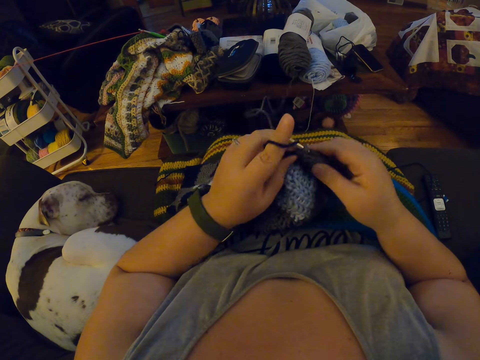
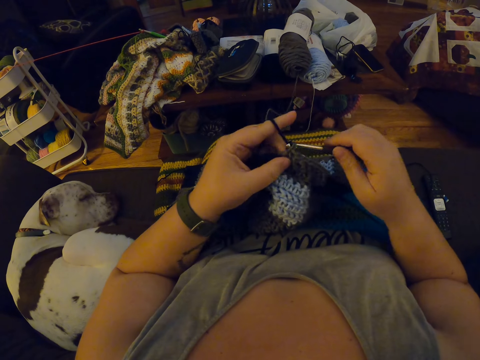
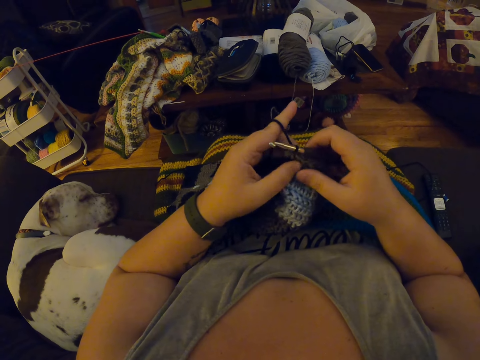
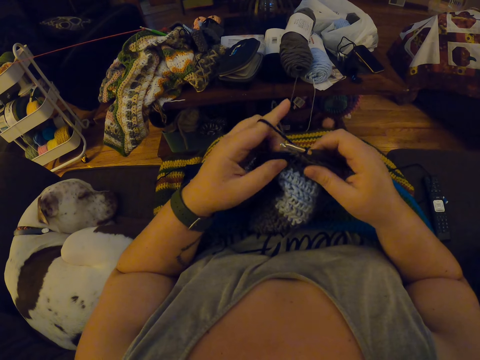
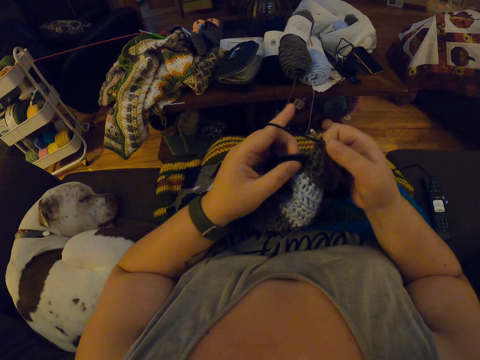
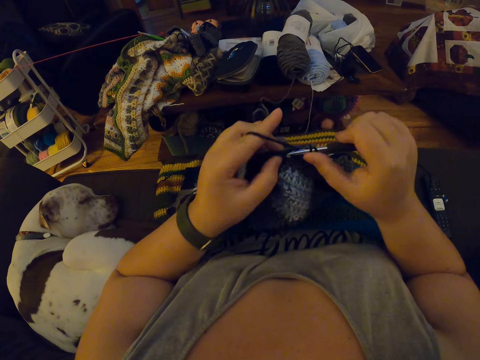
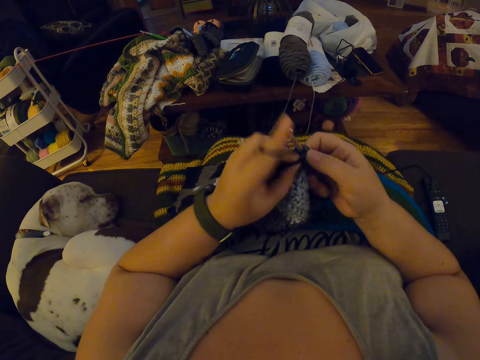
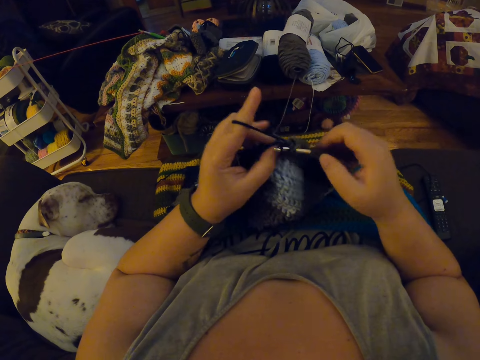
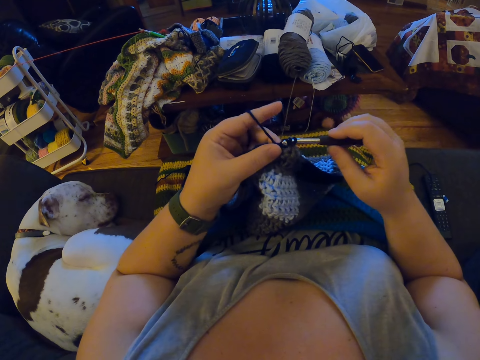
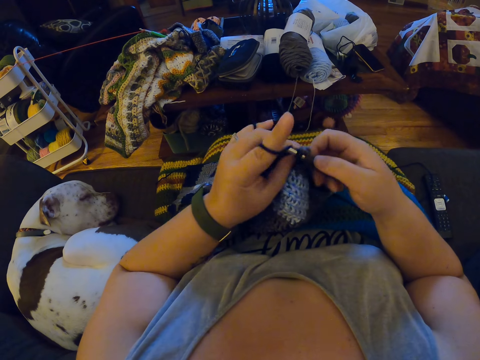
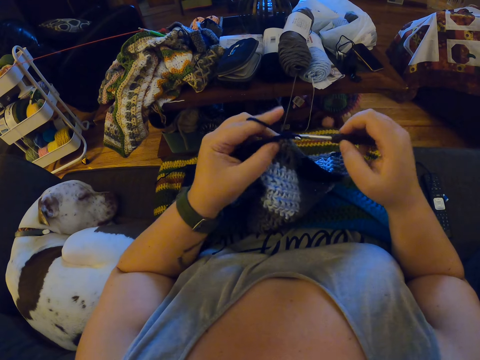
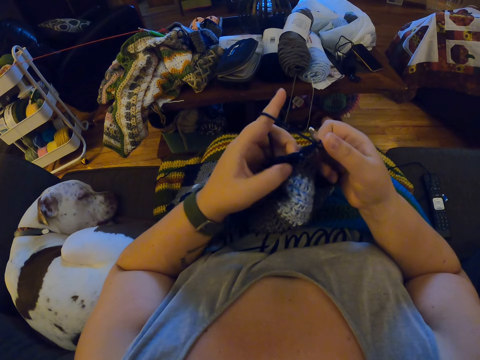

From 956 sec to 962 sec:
The camera wearer rolls the thread on the finger. They crochet with the yarn.

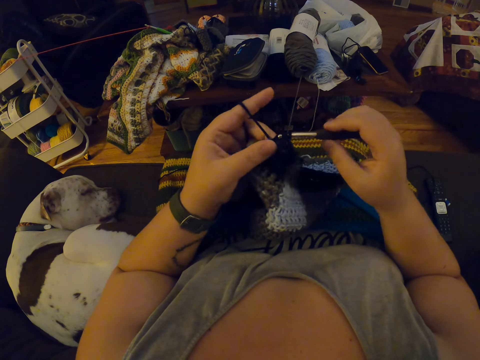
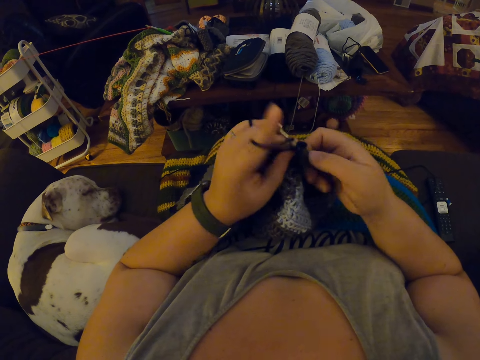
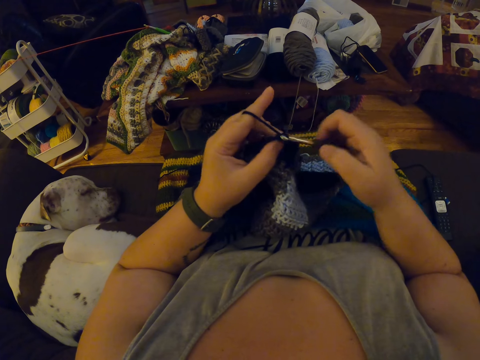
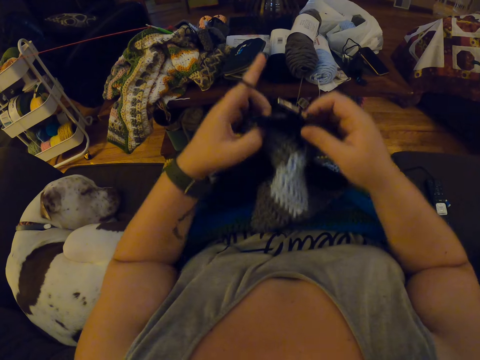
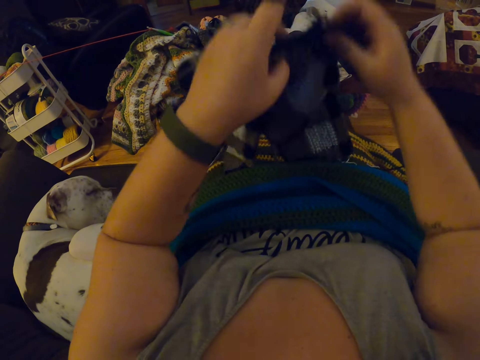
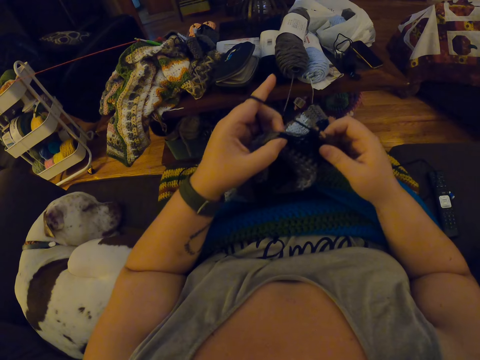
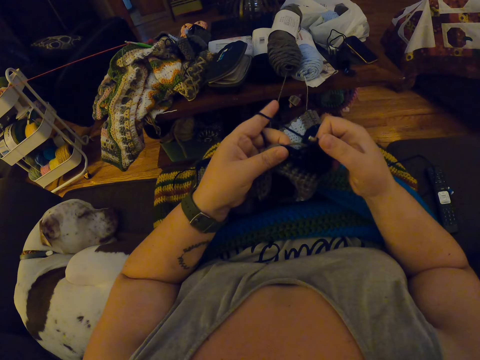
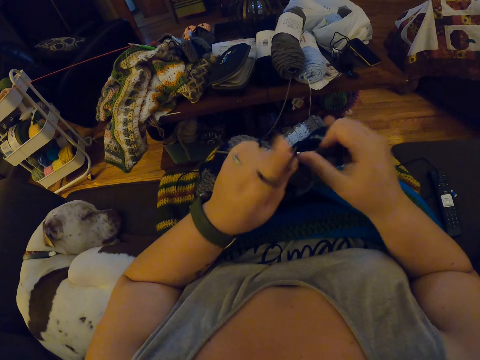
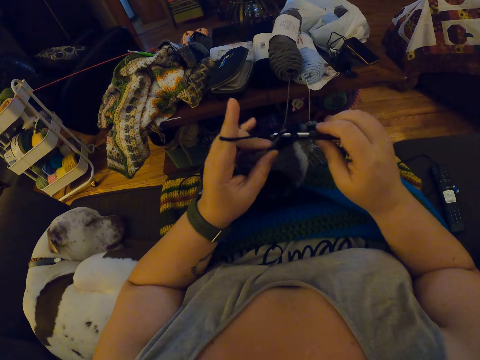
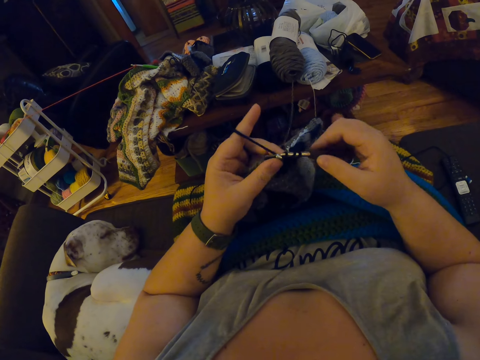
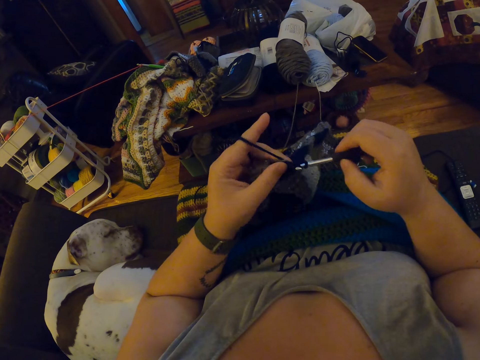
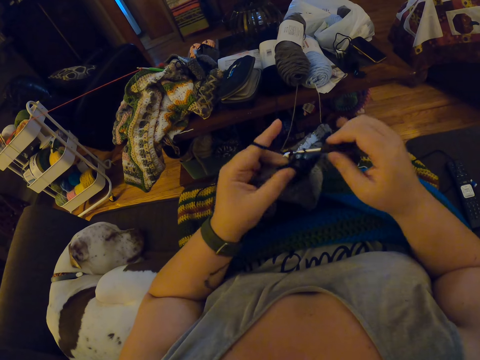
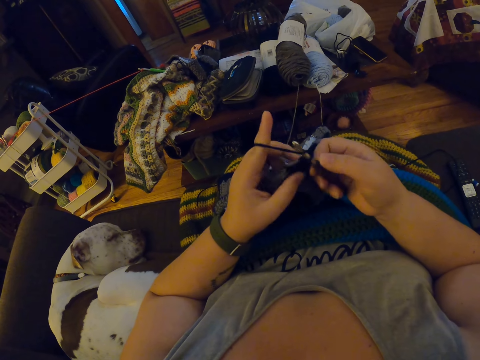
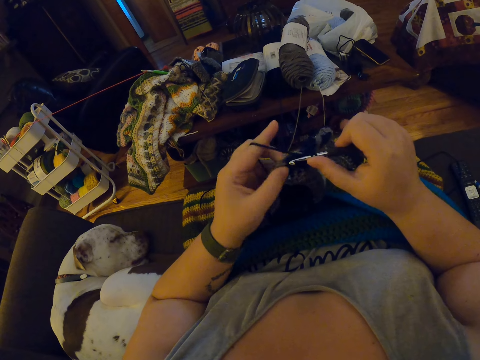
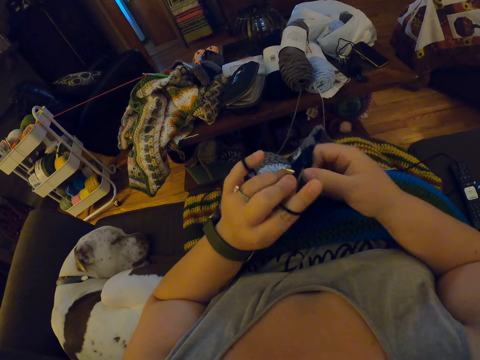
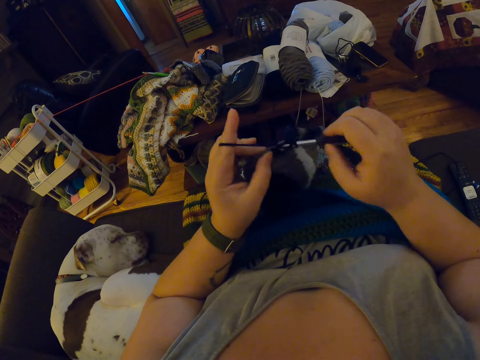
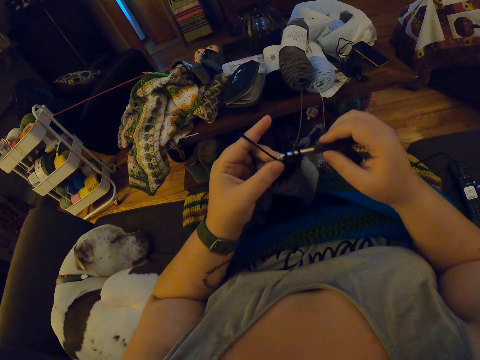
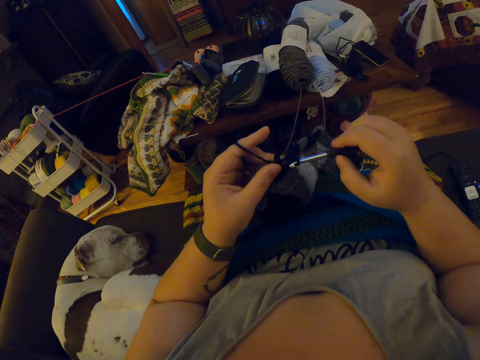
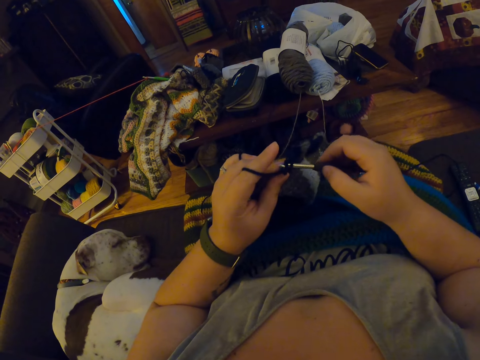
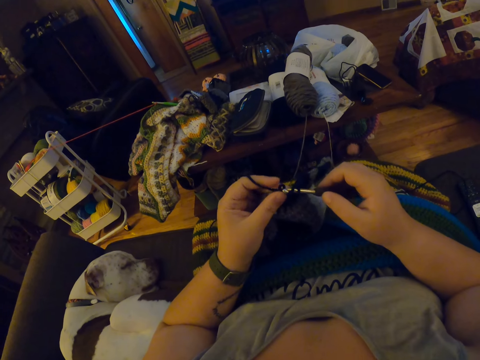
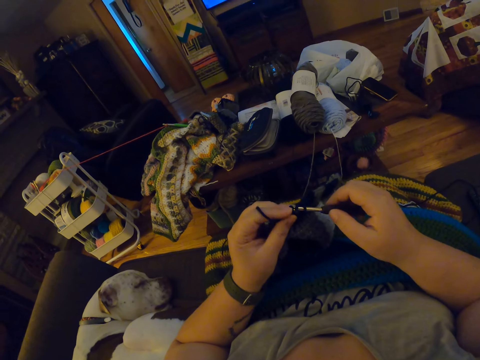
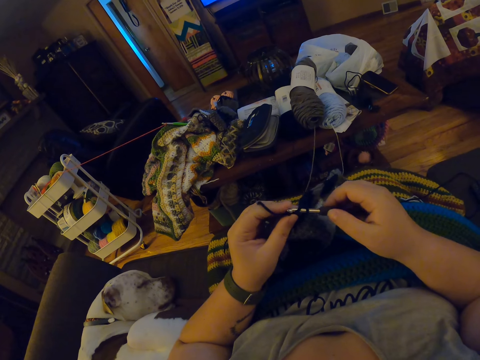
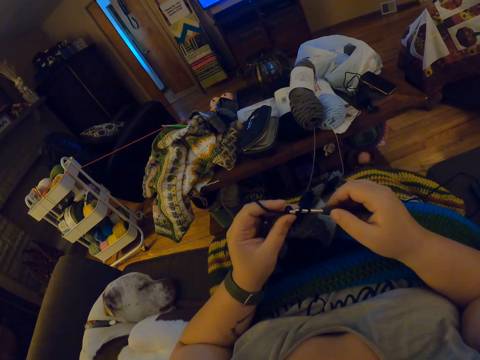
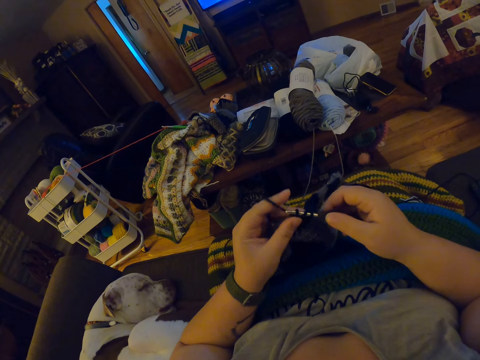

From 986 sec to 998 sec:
The camera wearer lifts the fabric. They adjust the crocheted fabric. They crochet with the yarn.

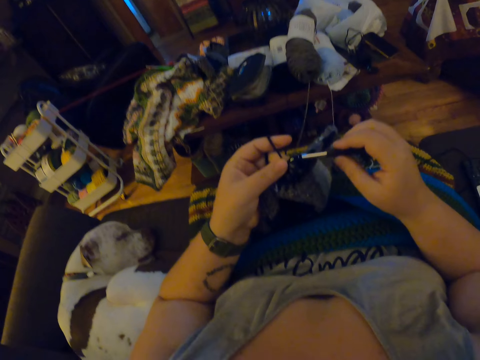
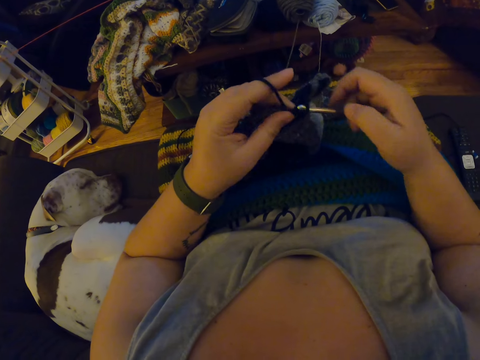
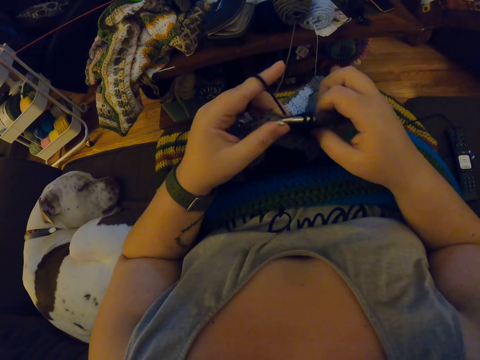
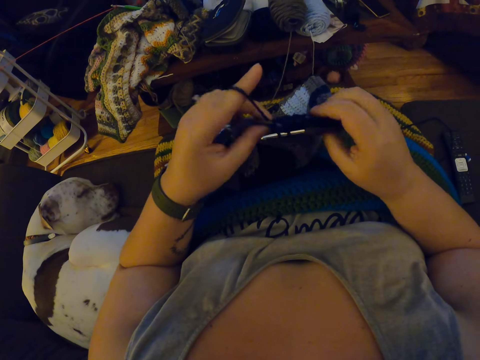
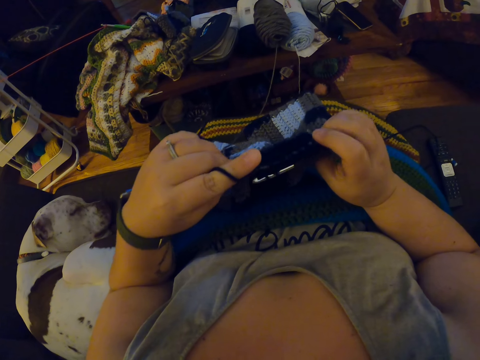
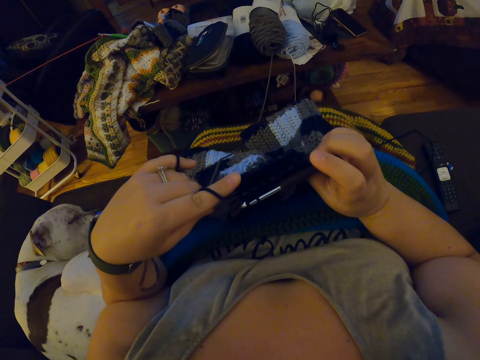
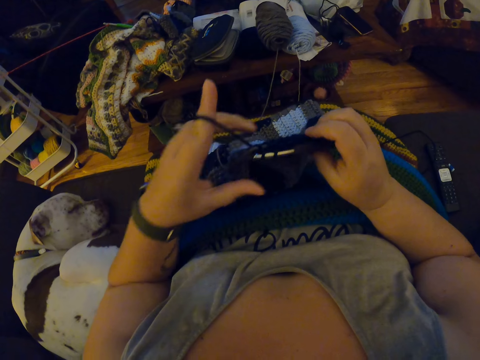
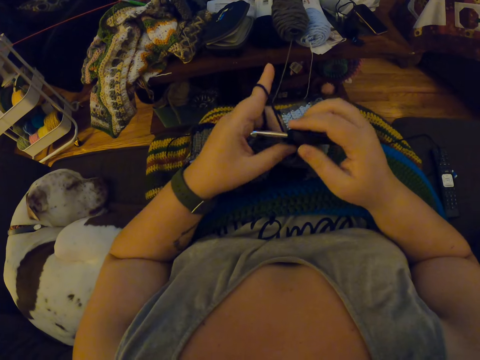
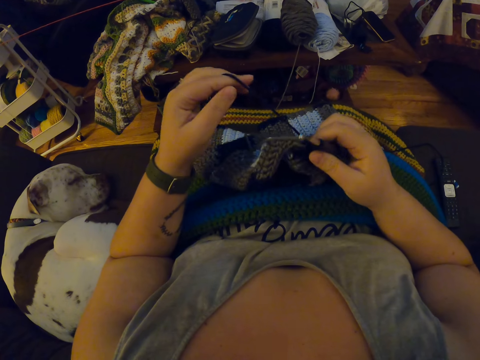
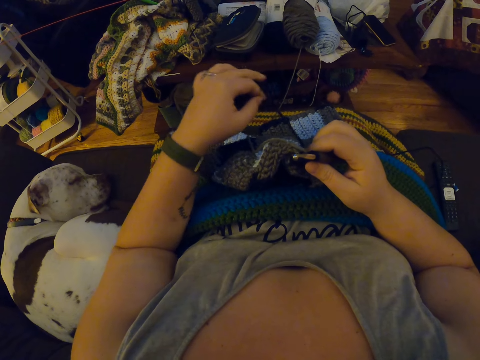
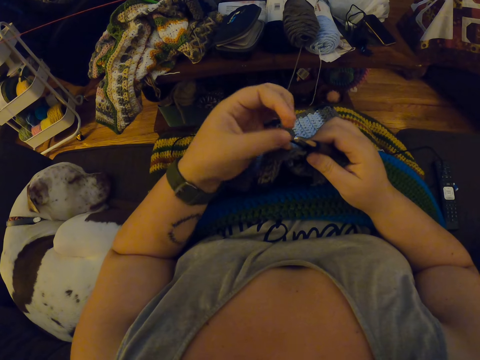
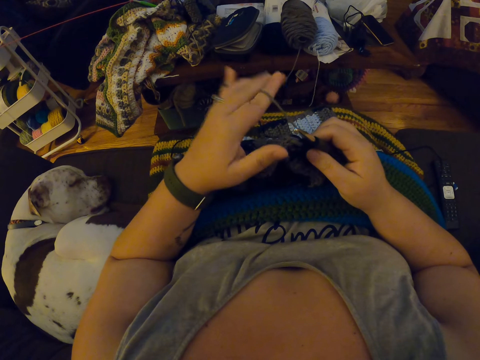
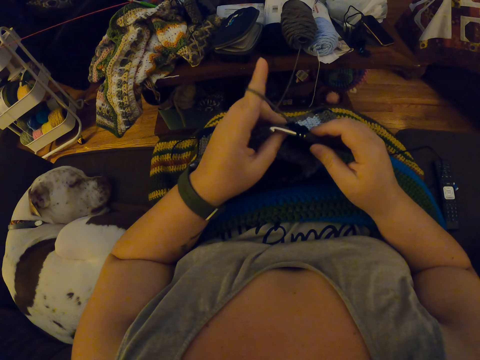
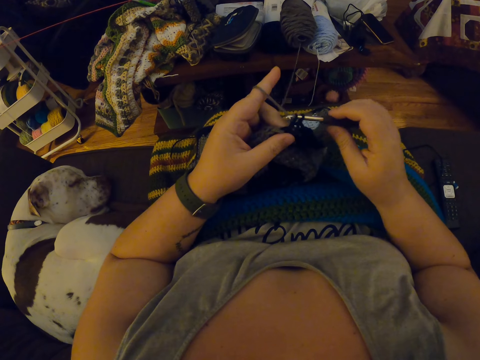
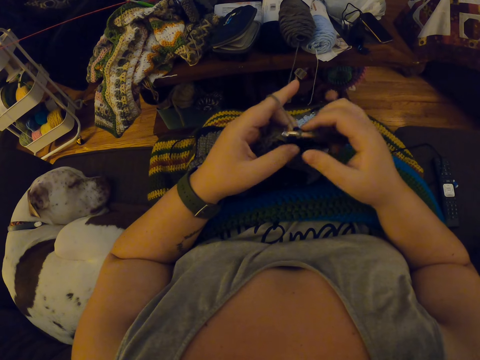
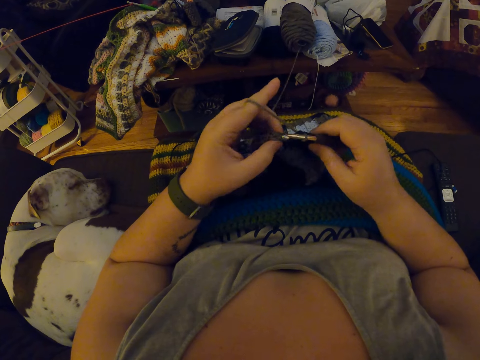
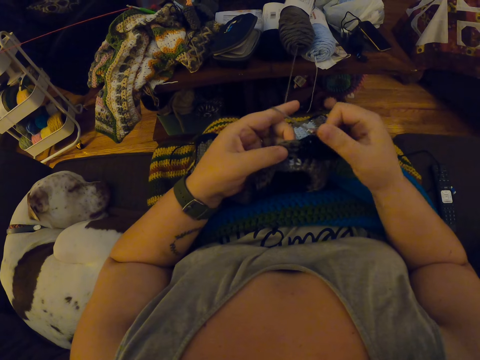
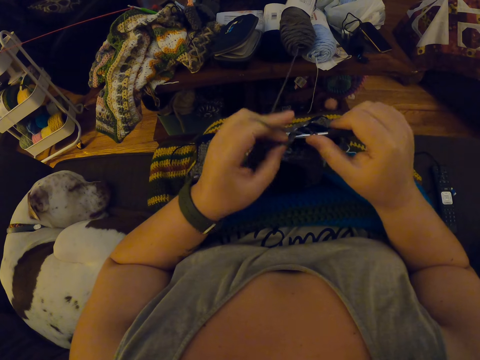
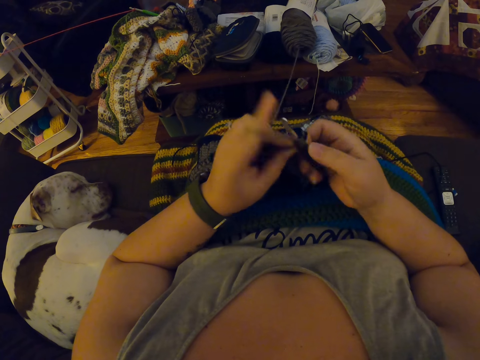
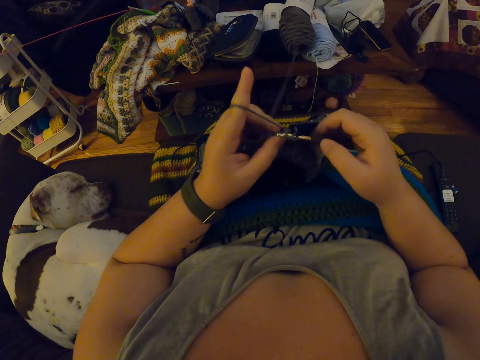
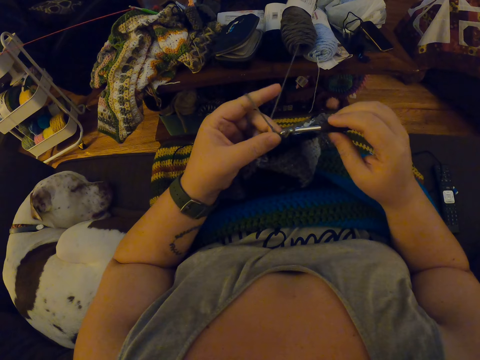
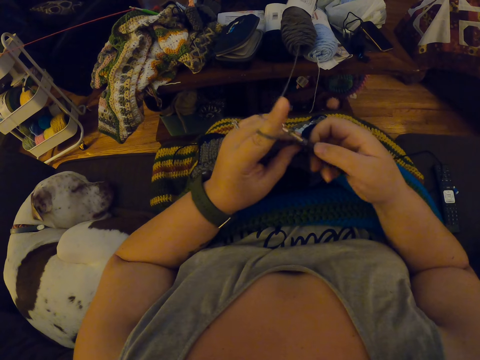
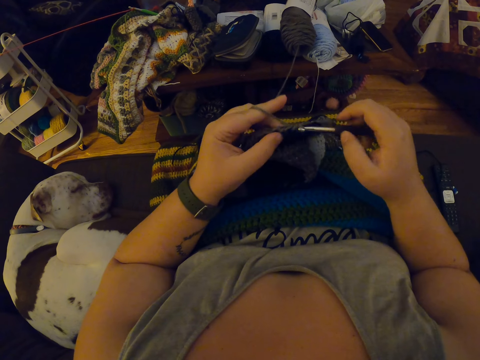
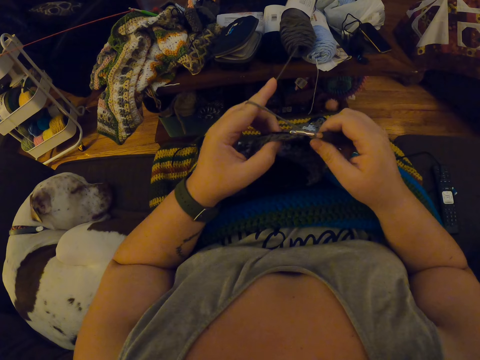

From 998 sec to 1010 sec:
The camera wearer tightens the thread. She adjusts the yarn with her left hand. She drops the thread. She rolls the thread on the finger. She crochets with the yarn.
